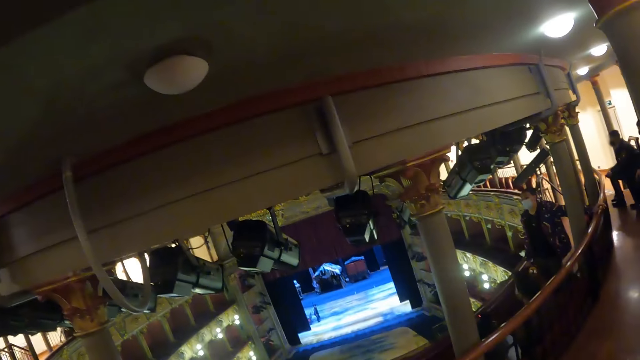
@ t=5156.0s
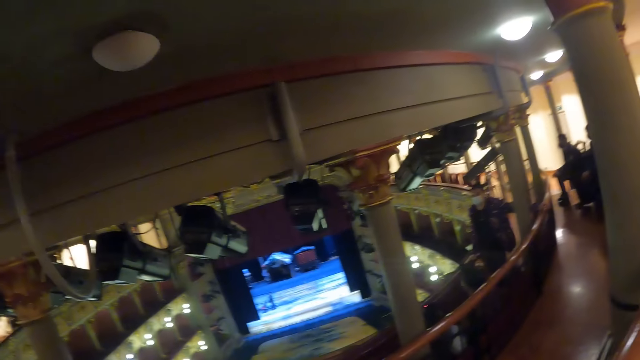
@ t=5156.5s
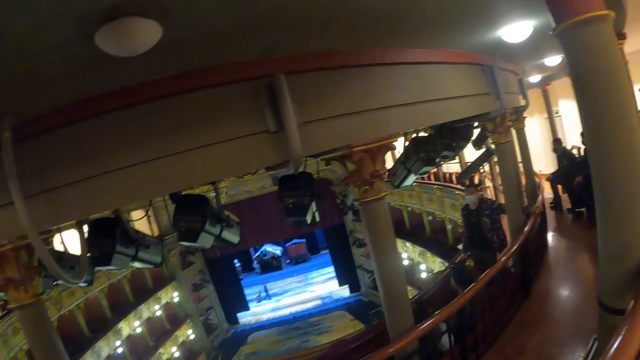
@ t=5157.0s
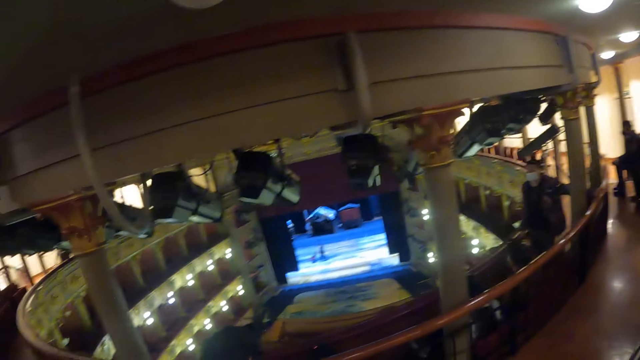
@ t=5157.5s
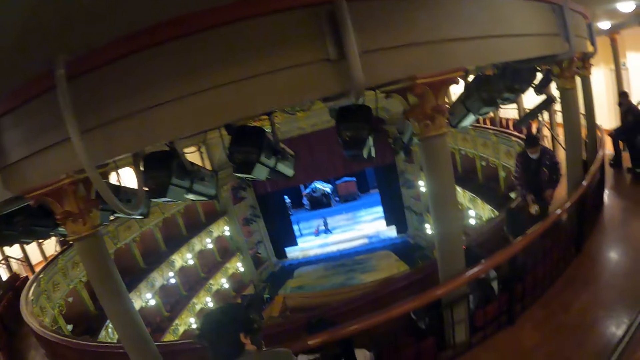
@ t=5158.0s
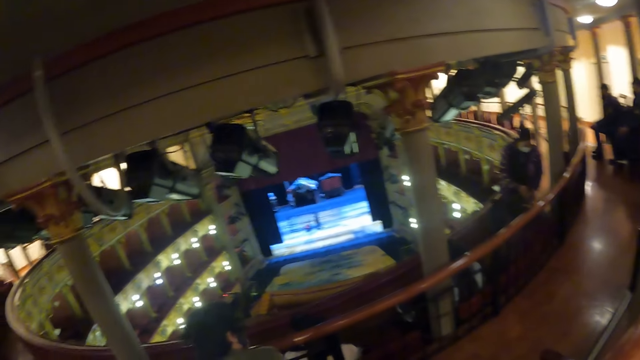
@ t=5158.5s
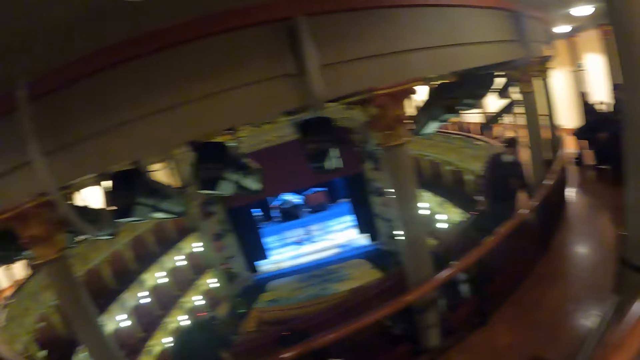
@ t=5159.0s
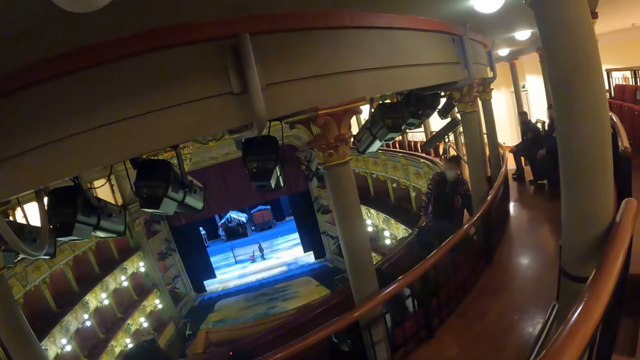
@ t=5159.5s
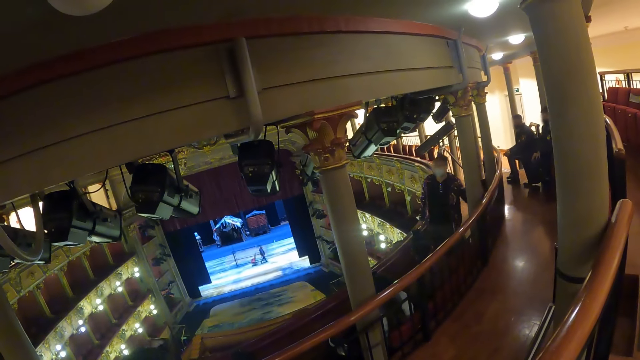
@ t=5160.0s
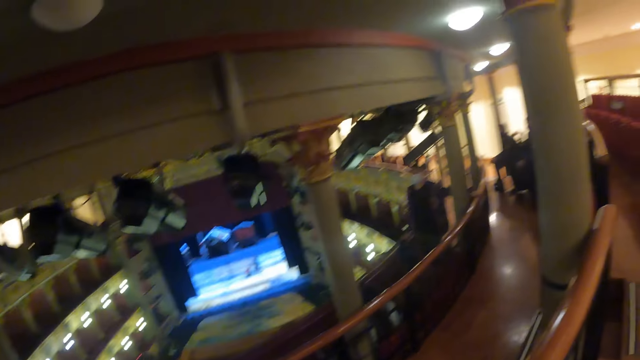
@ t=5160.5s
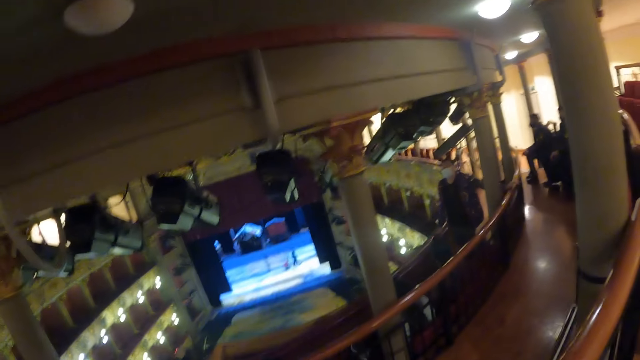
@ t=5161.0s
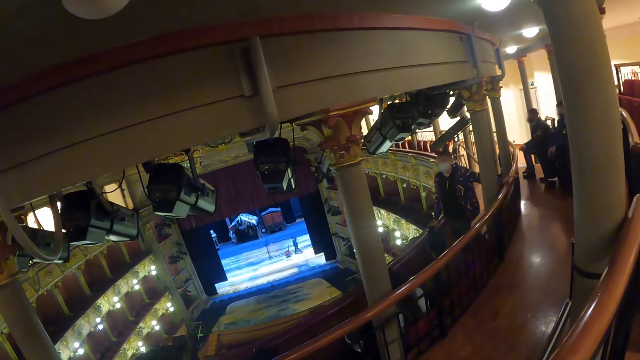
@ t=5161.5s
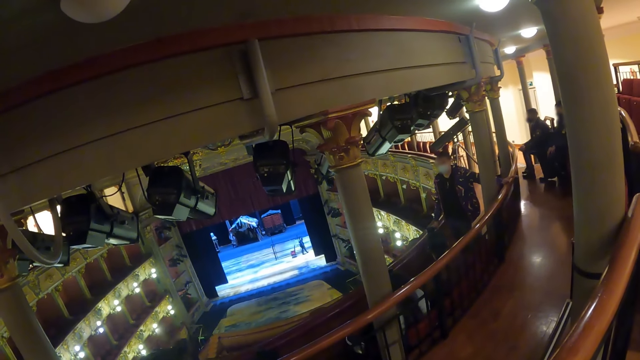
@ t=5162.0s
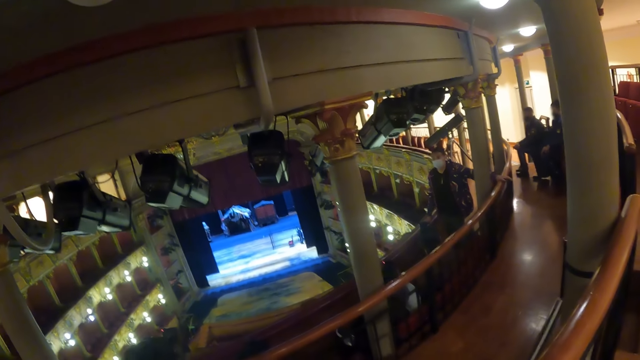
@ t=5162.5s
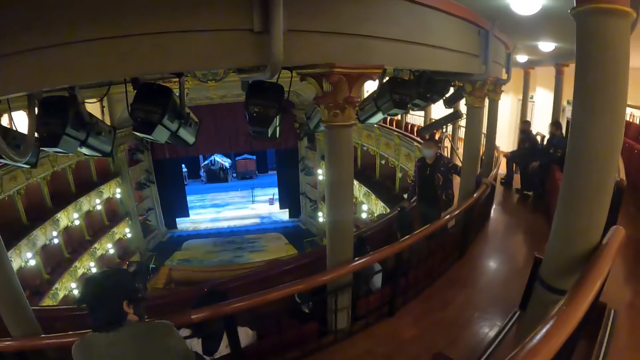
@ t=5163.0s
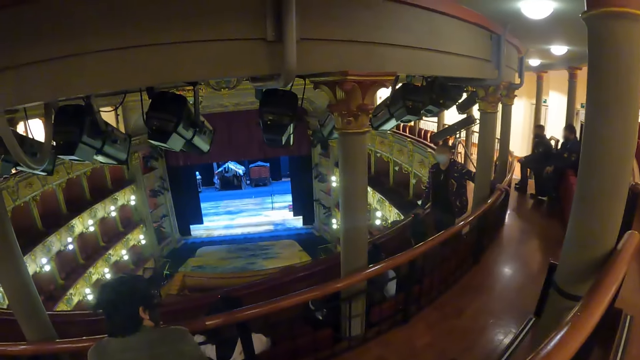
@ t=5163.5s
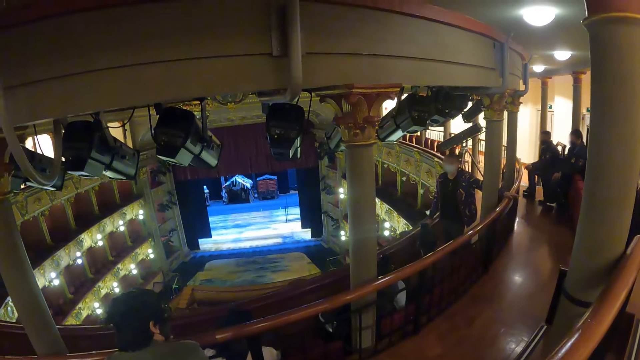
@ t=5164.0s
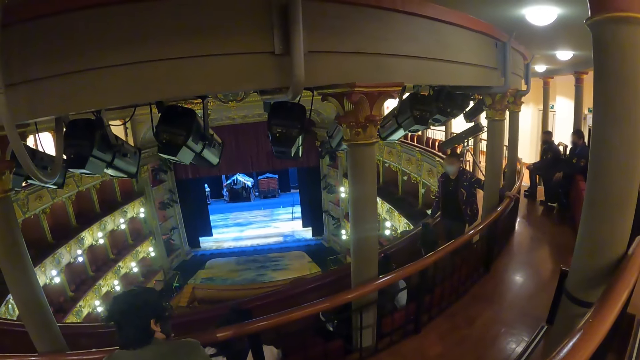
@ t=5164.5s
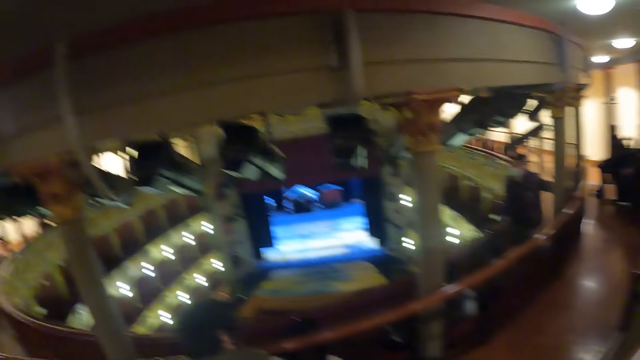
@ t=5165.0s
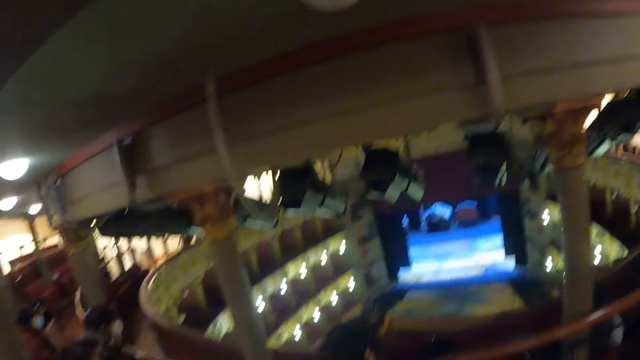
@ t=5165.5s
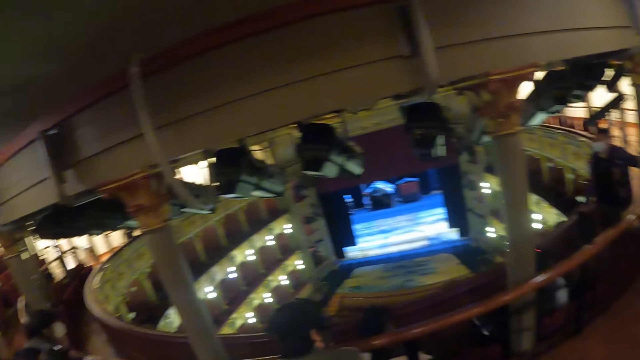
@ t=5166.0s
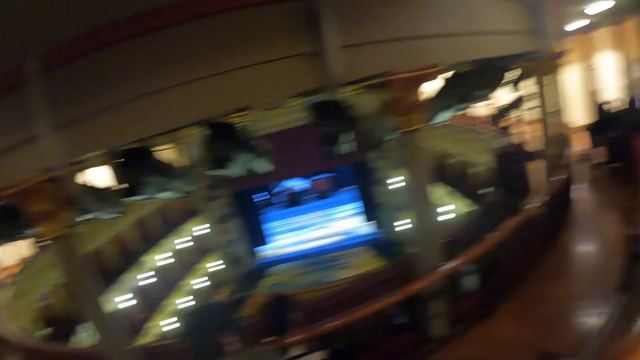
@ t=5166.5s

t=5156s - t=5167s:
A man puts the flashlight on the ground.

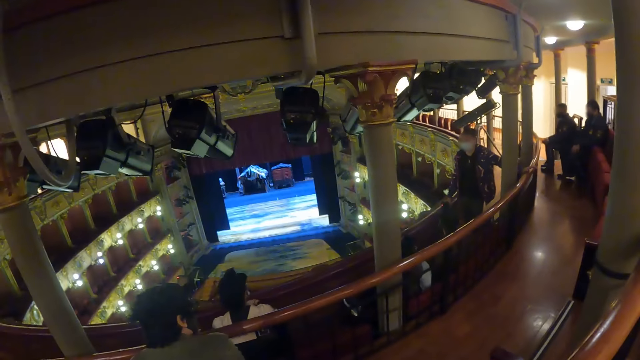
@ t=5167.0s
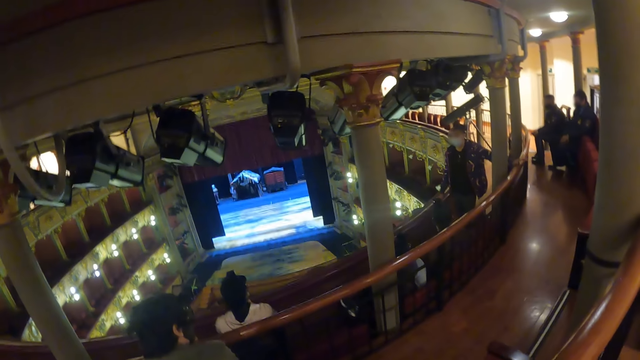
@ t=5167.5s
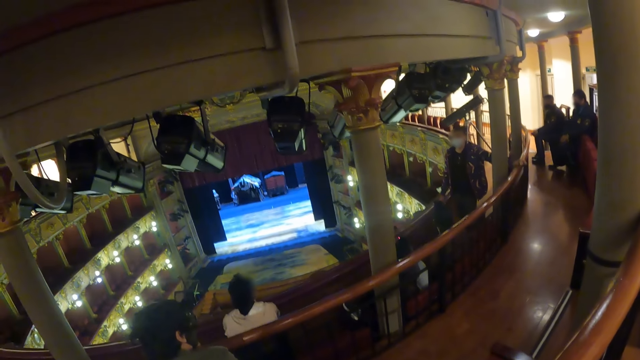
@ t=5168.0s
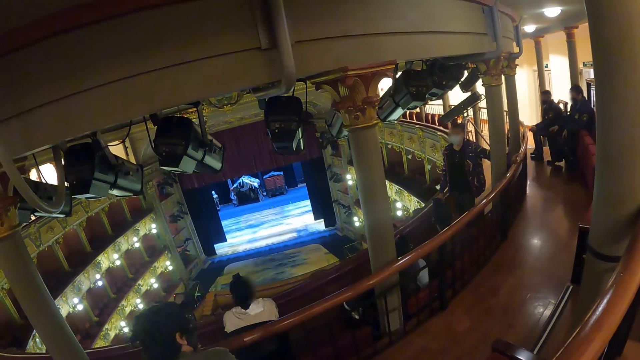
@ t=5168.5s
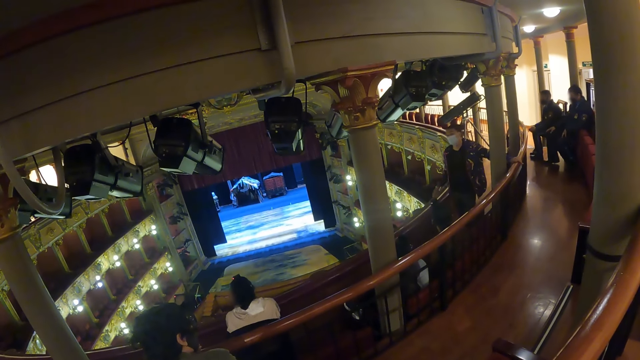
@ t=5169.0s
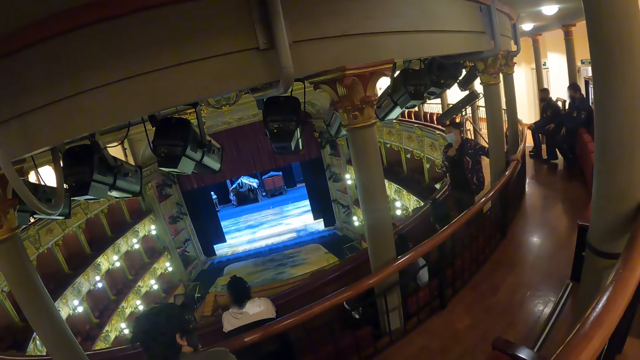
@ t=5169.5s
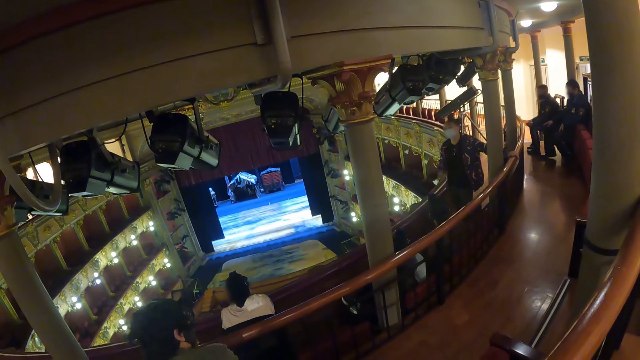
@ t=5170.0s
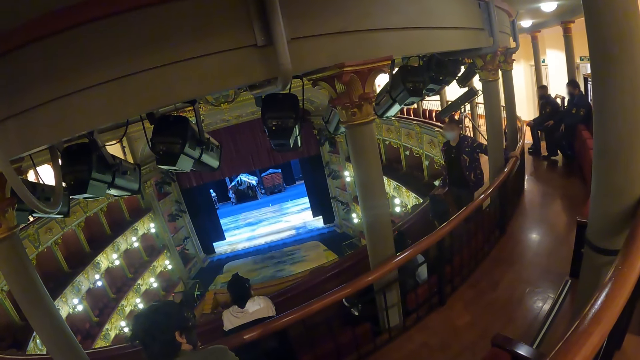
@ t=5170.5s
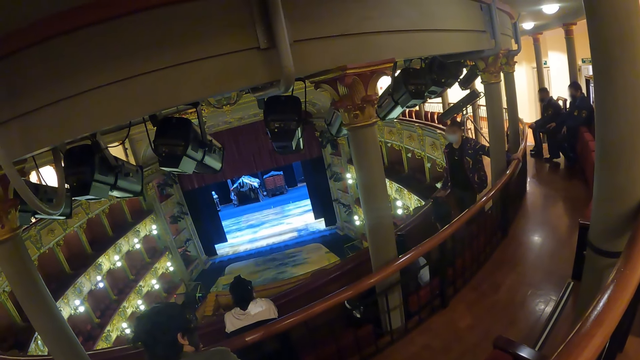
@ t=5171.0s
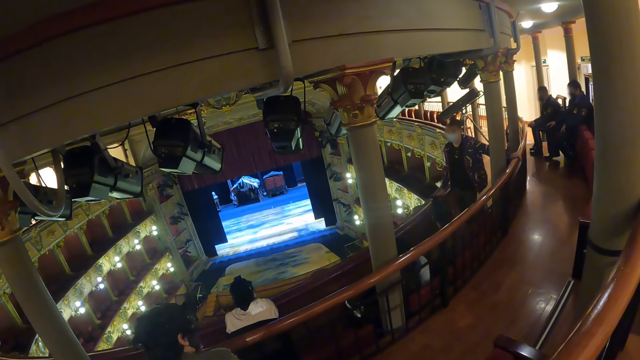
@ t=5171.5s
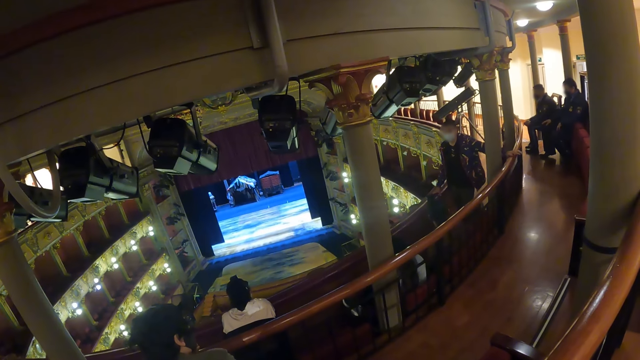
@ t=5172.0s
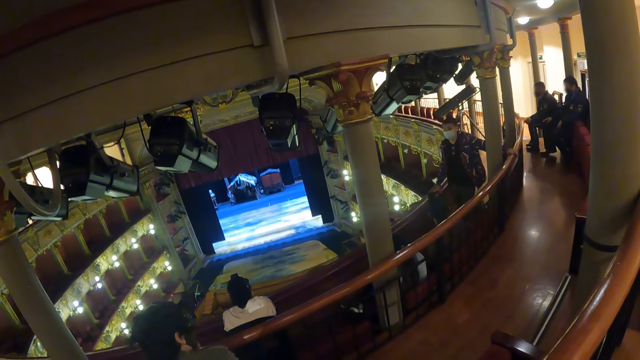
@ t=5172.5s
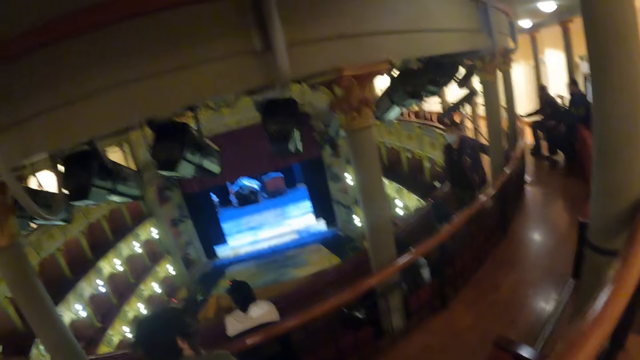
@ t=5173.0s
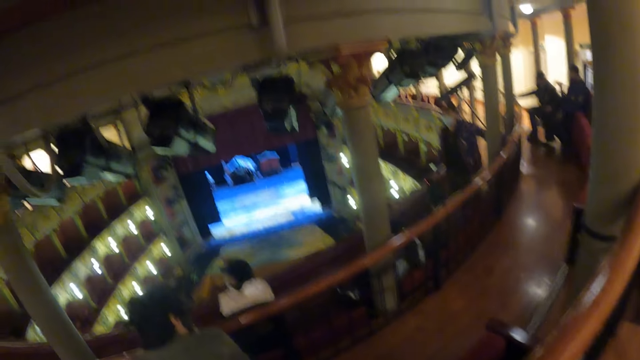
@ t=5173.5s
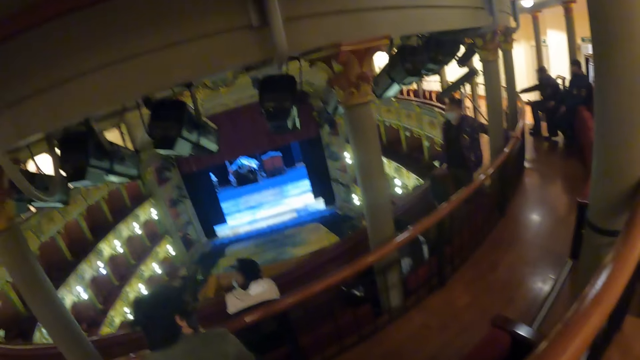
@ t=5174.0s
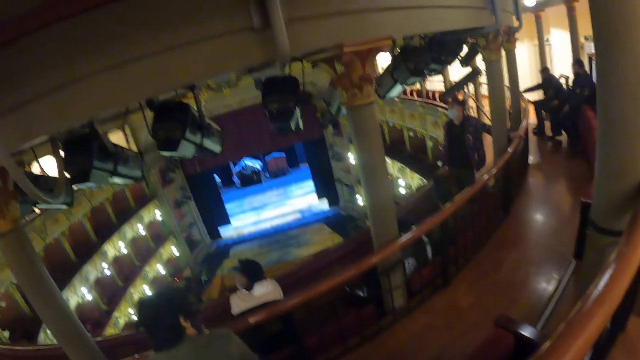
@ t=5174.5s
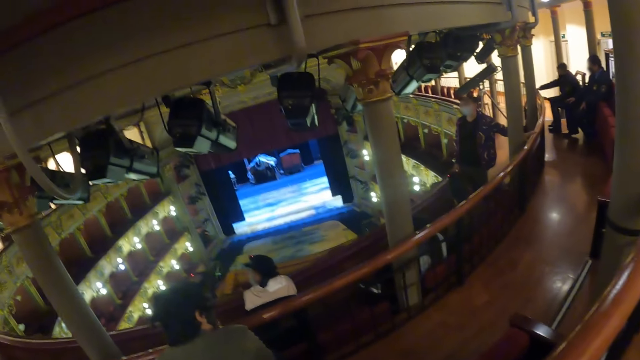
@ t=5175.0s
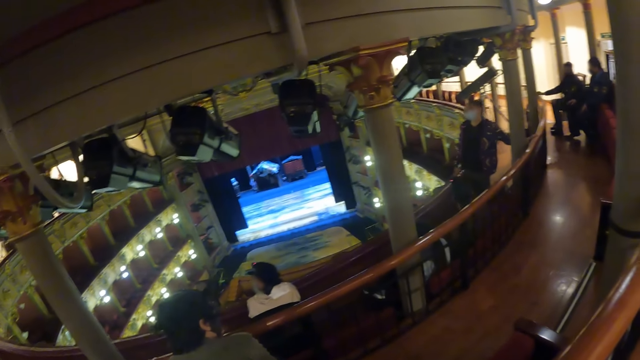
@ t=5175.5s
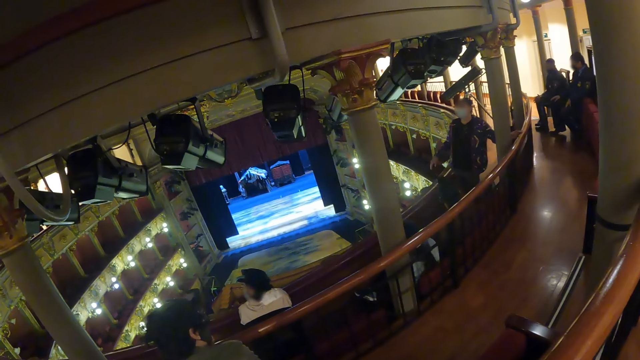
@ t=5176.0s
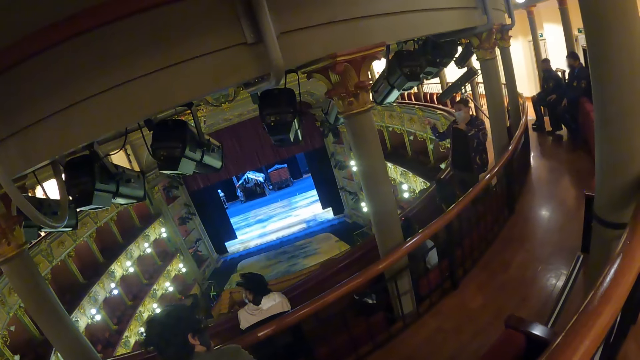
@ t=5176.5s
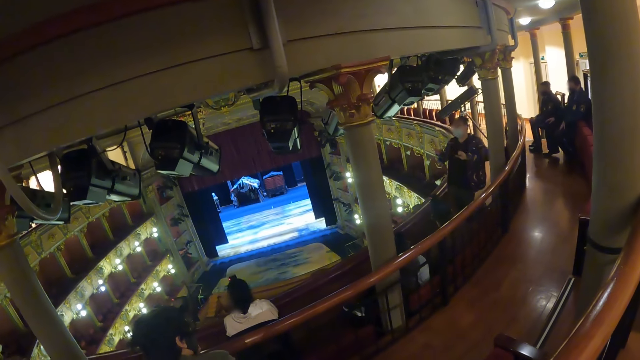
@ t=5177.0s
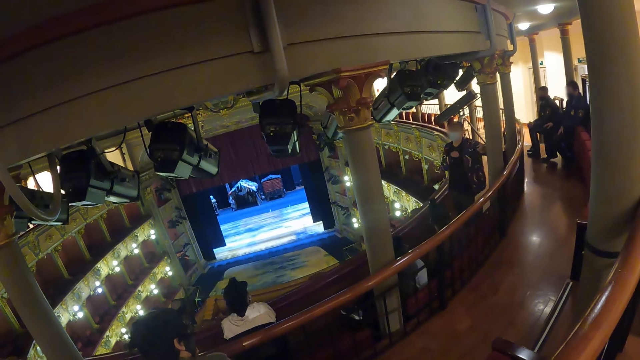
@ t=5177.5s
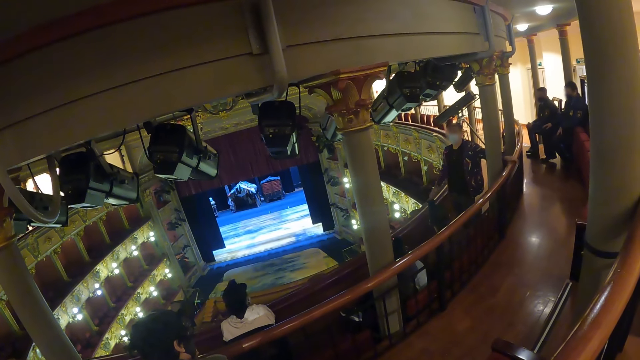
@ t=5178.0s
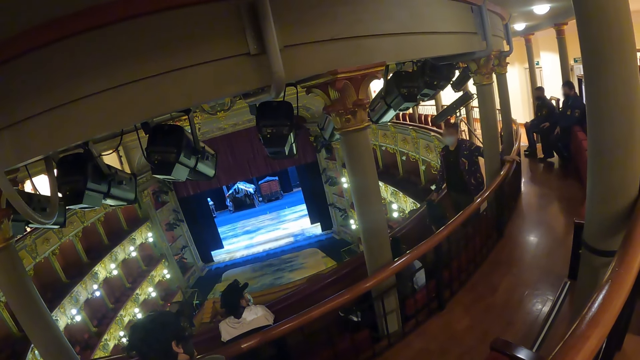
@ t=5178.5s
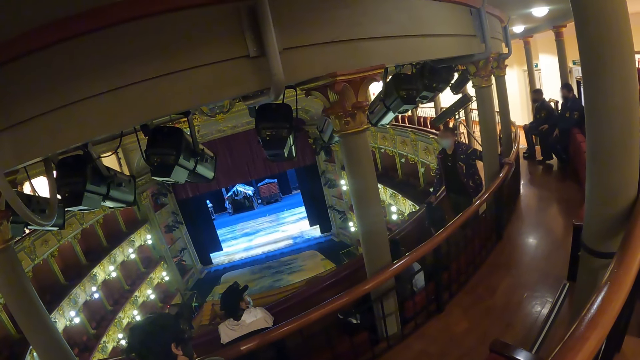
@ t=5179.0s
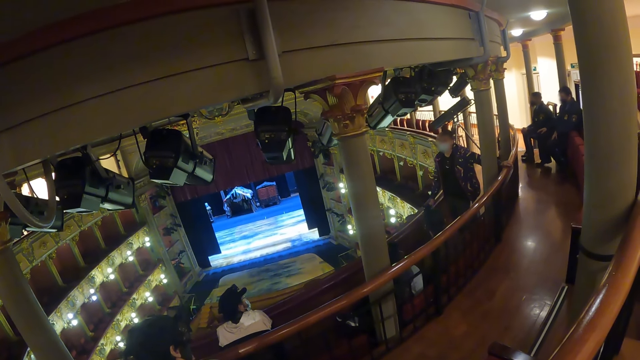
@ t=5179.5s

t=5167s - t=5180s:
A person puts their right hand on their chest. The person lifts up both hands and explains to the group.
